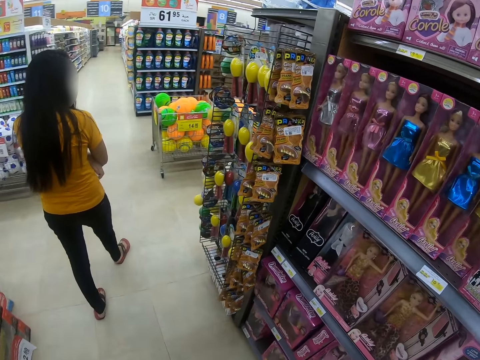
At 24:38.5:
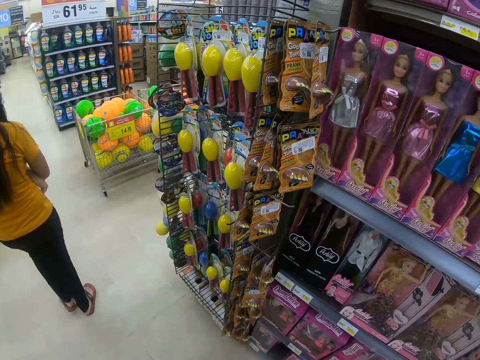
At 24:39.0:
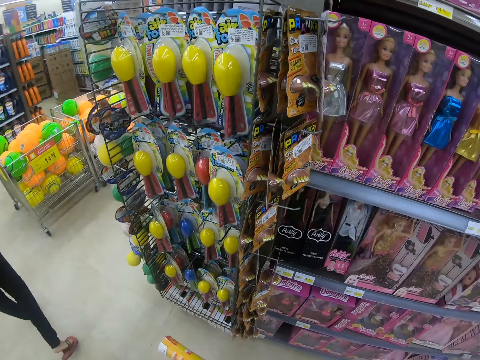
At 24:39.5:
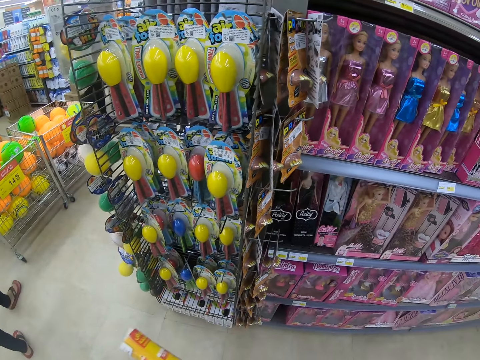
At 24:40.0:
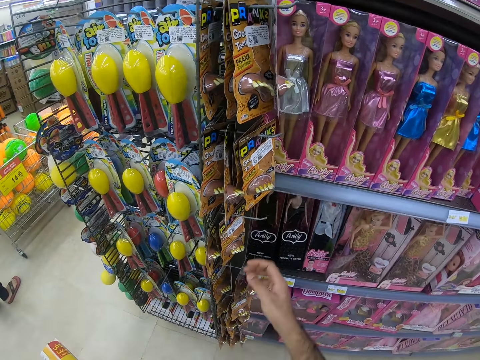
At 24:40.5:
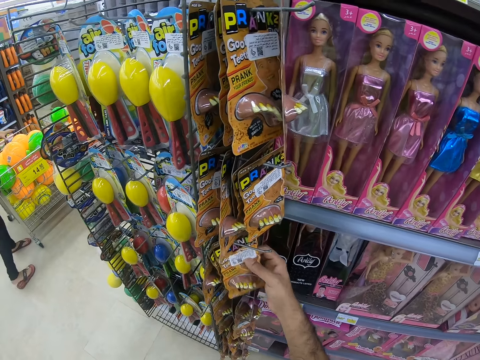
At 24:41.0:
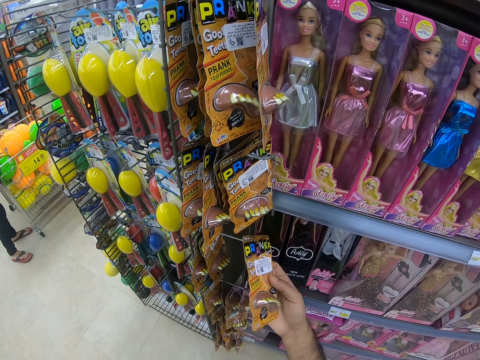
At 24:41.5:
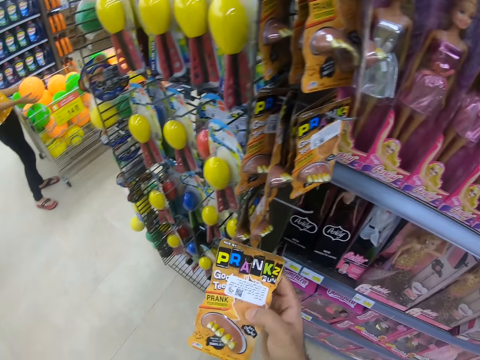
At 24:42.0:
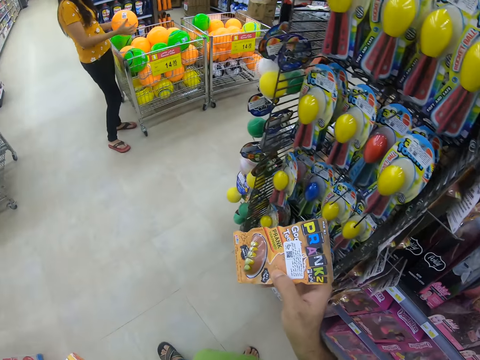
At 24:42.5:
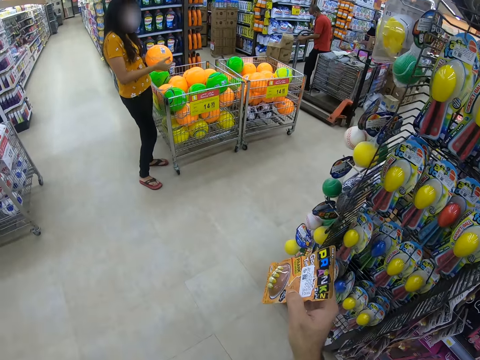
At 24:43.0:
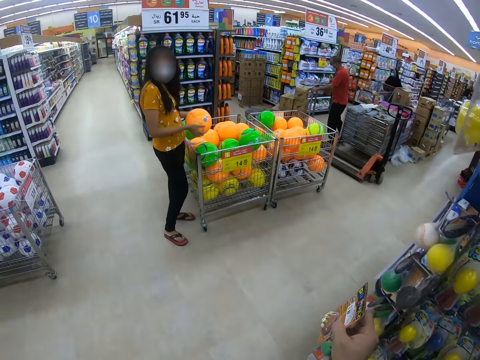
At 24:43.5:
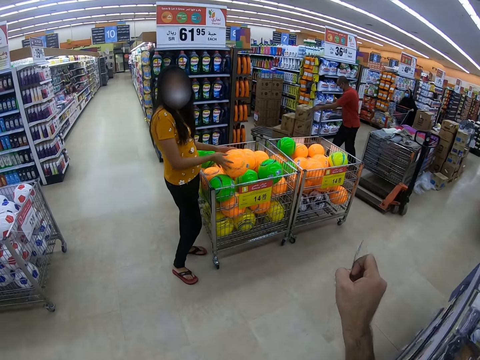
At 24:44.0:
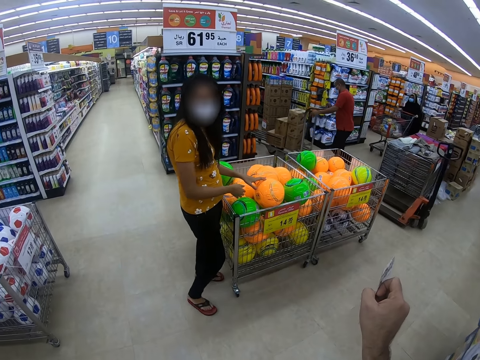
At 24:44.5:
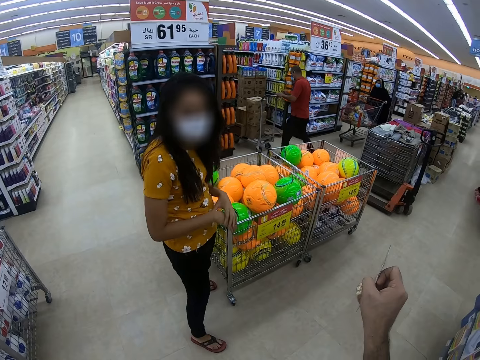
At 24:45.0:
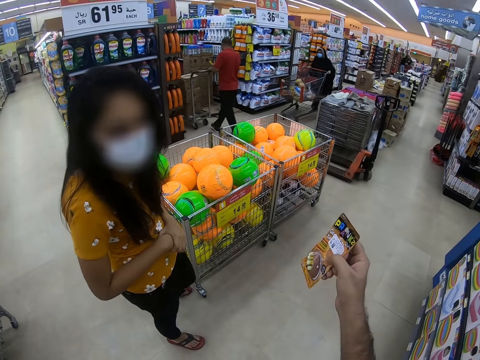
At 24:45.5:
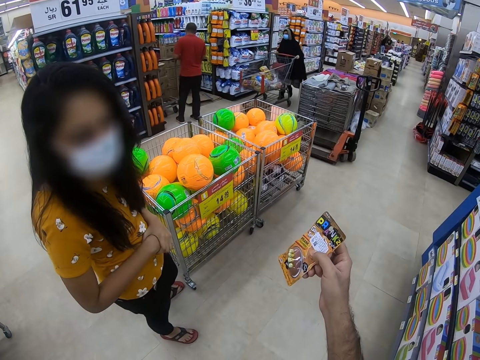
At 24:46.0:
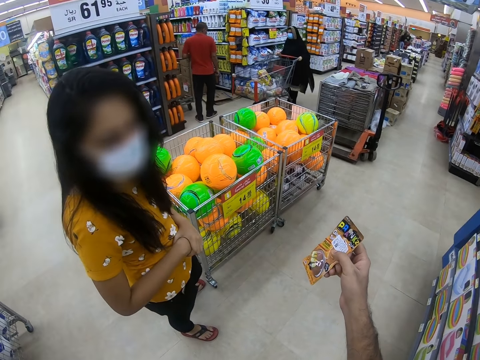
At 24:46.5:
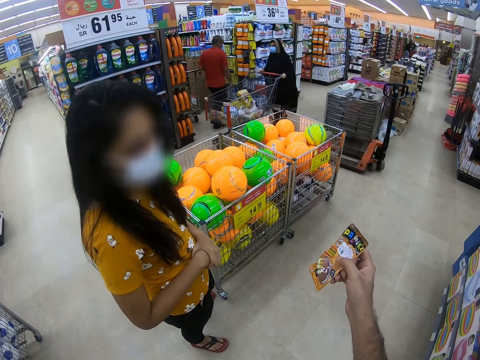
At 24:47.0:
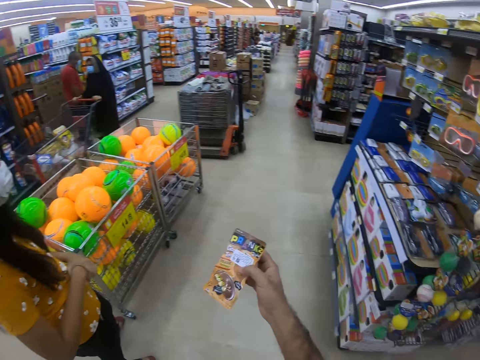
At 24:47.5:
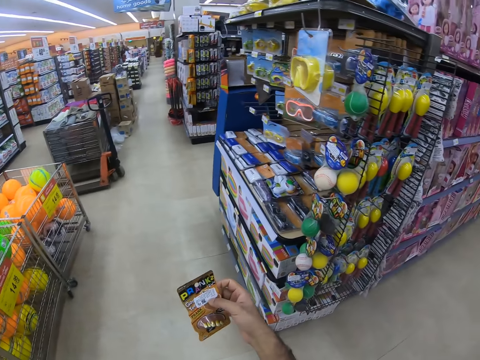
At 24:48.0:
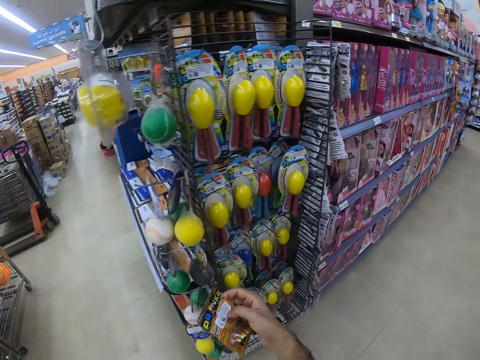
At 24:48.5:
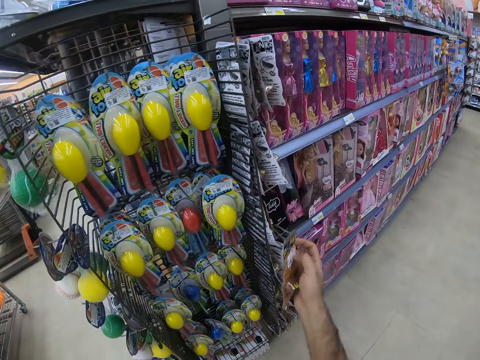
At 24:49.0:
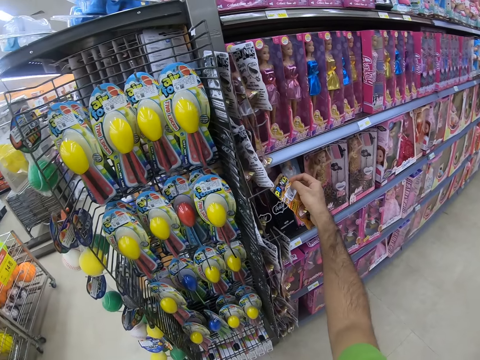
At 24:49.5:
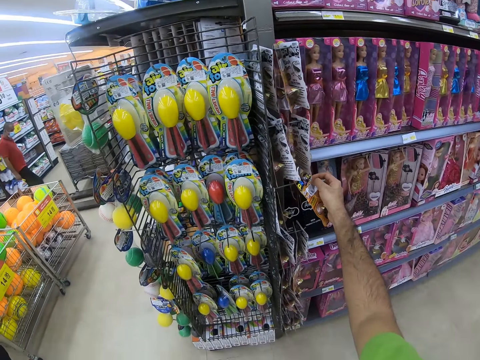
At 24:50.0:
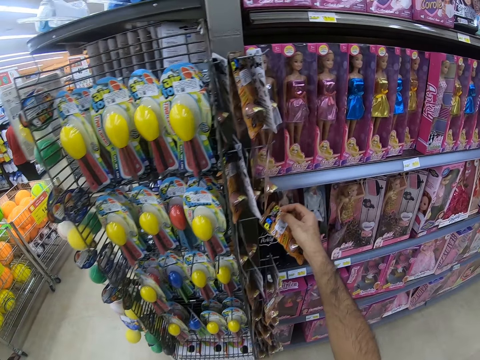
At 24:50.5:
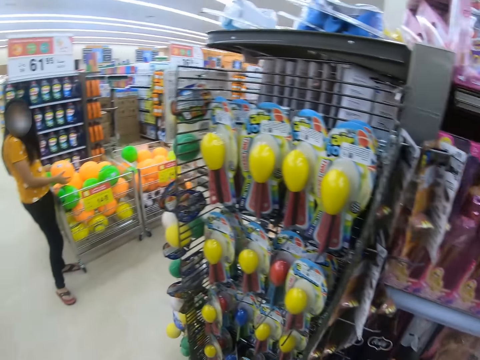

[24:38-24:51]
The camera wearer picks up a sachet of prank teeth on the displays. They walk in a supermarket. A person puts a ball in a trolley. The camera wearer shows the prank teeth to the person. They put the sachet of prank teeth on the shelf.

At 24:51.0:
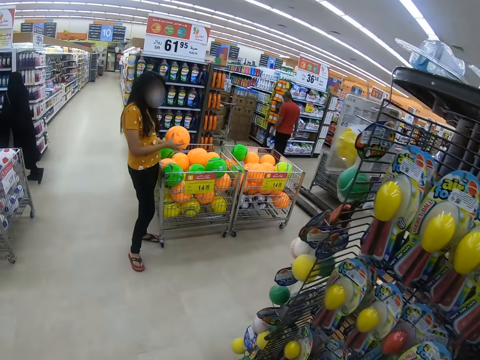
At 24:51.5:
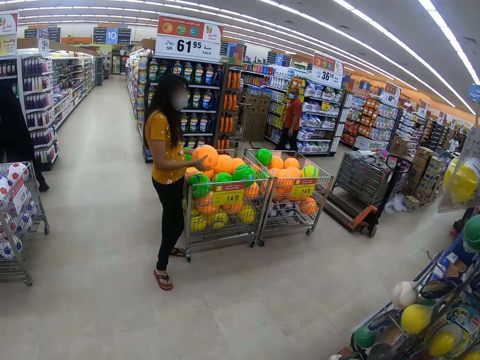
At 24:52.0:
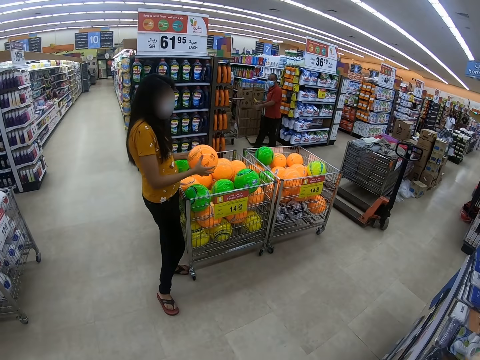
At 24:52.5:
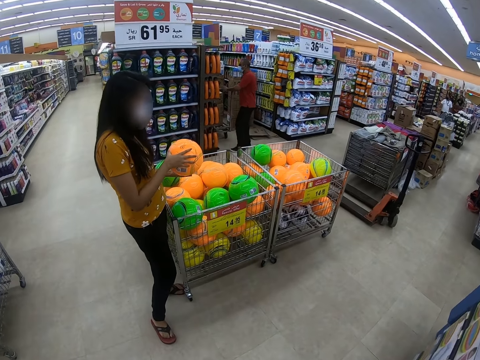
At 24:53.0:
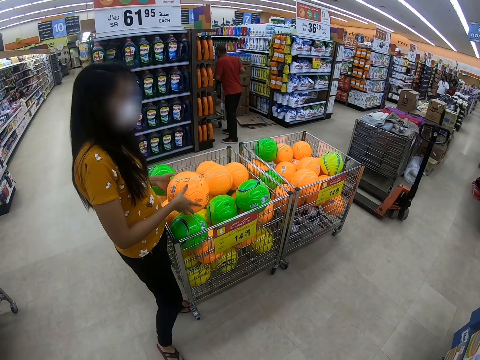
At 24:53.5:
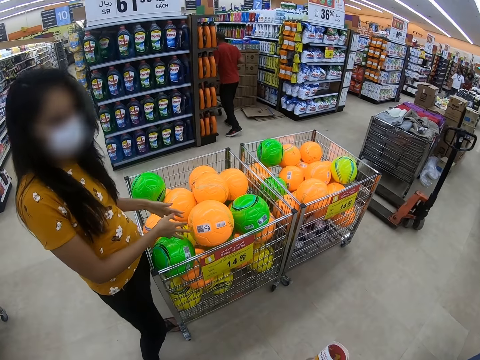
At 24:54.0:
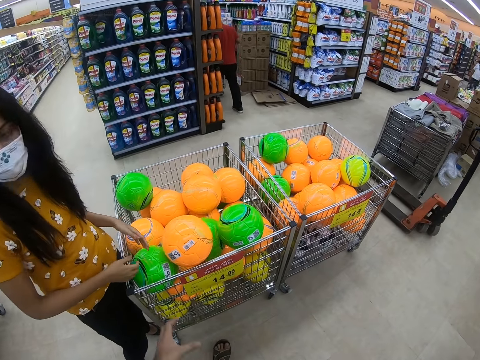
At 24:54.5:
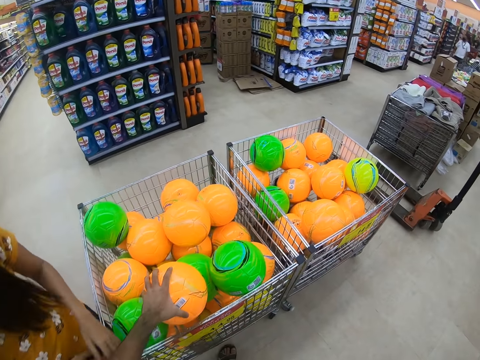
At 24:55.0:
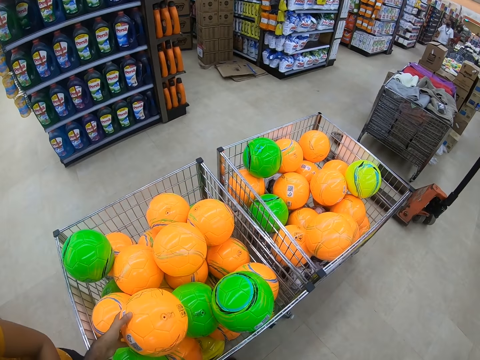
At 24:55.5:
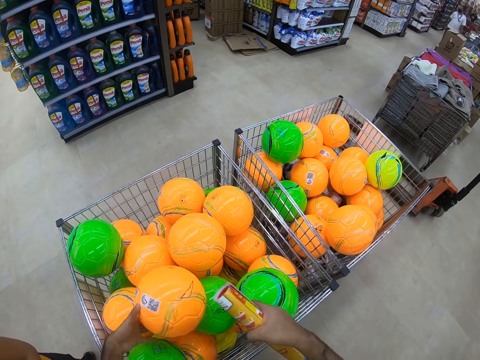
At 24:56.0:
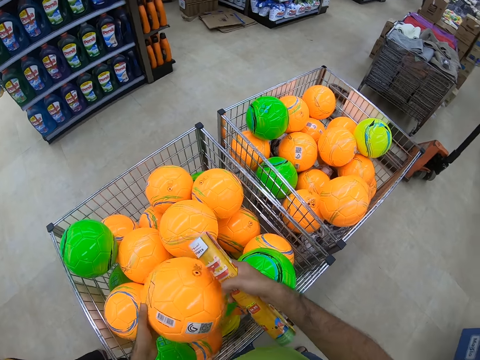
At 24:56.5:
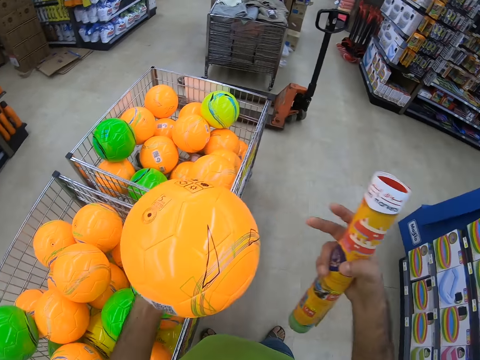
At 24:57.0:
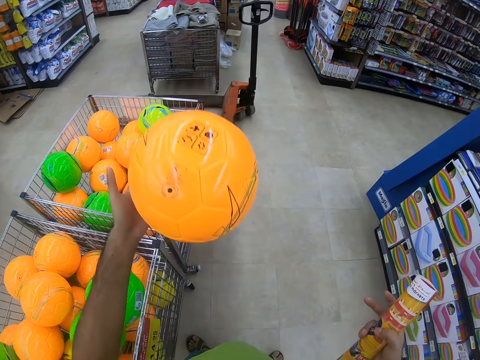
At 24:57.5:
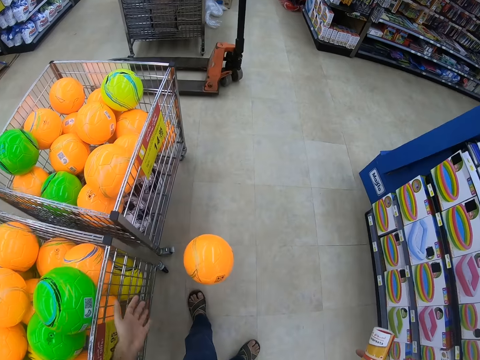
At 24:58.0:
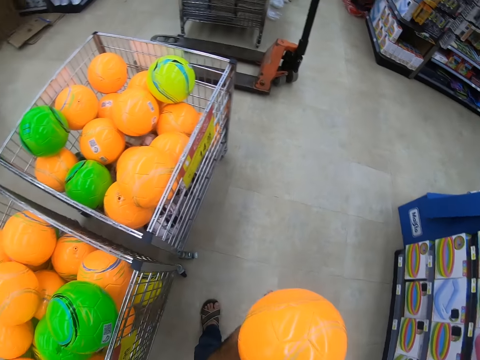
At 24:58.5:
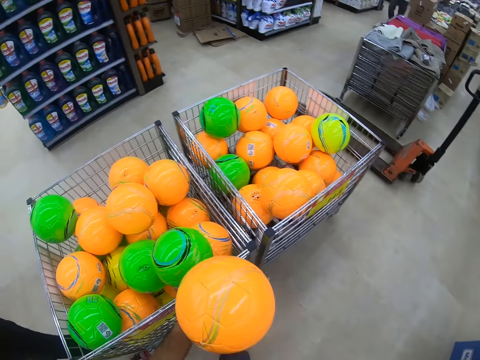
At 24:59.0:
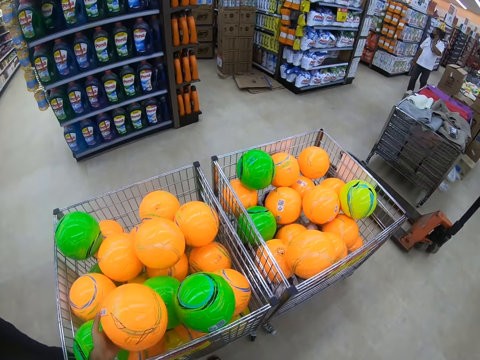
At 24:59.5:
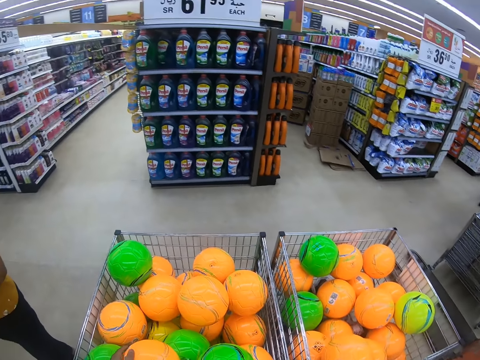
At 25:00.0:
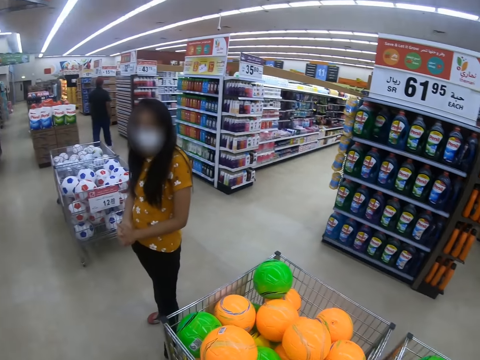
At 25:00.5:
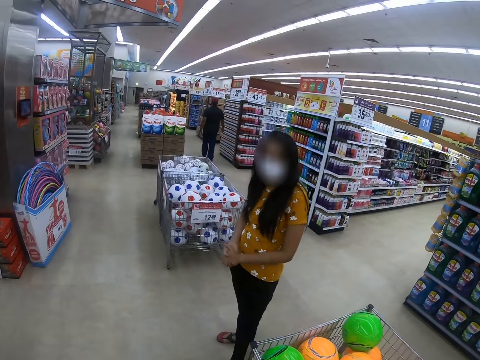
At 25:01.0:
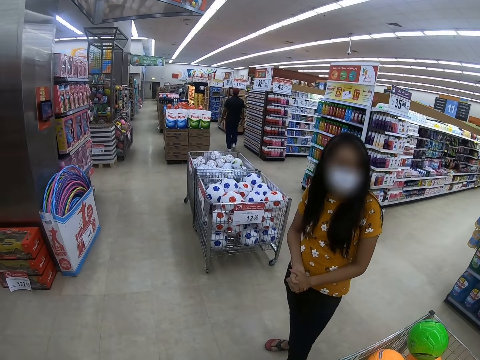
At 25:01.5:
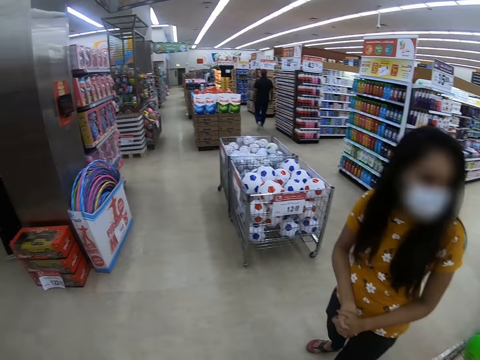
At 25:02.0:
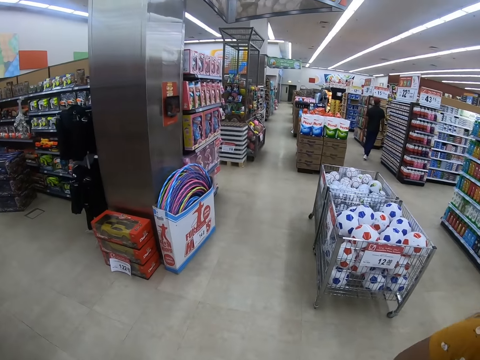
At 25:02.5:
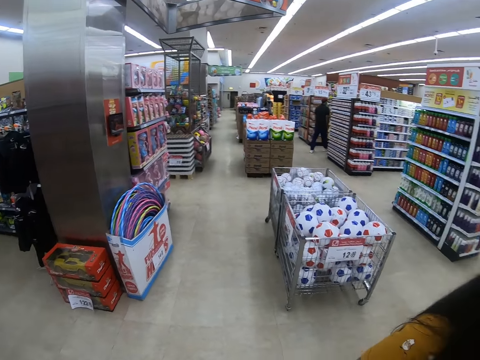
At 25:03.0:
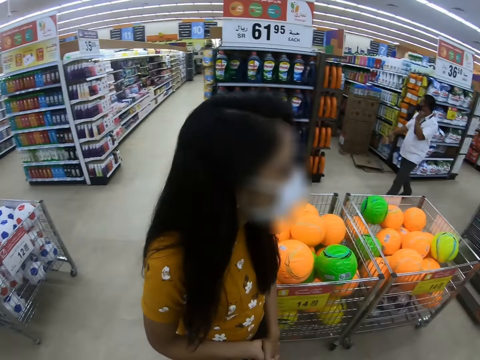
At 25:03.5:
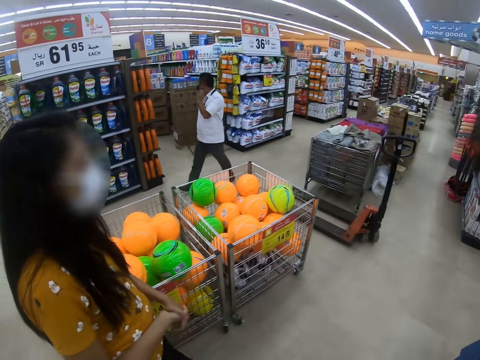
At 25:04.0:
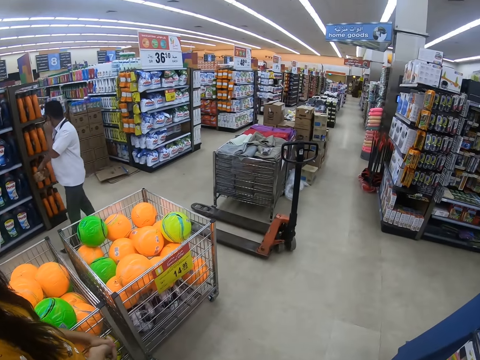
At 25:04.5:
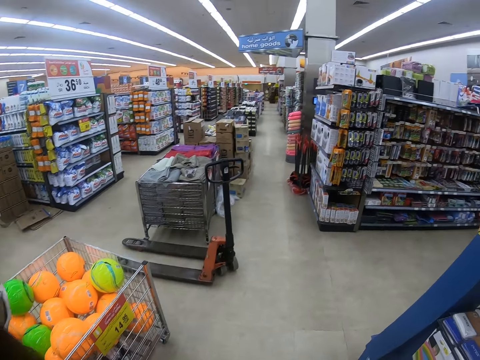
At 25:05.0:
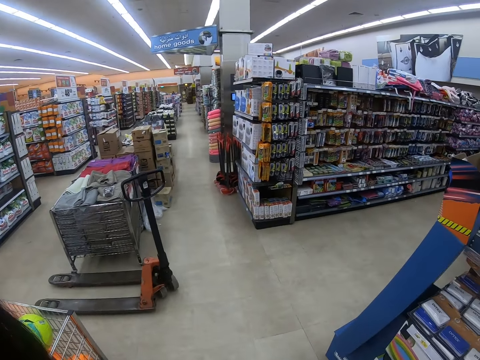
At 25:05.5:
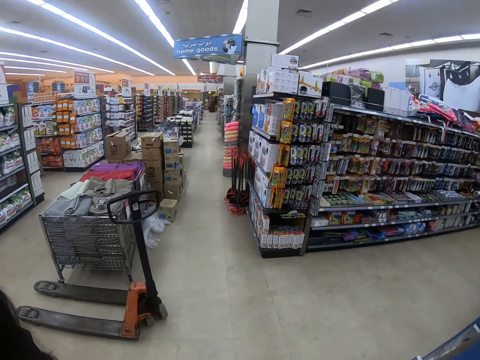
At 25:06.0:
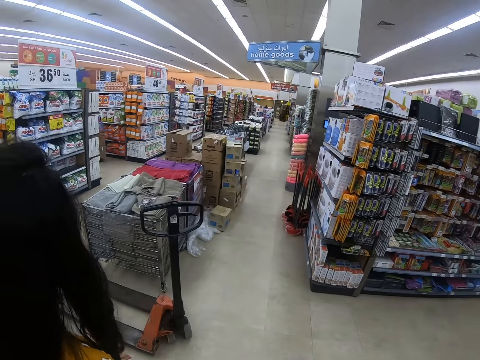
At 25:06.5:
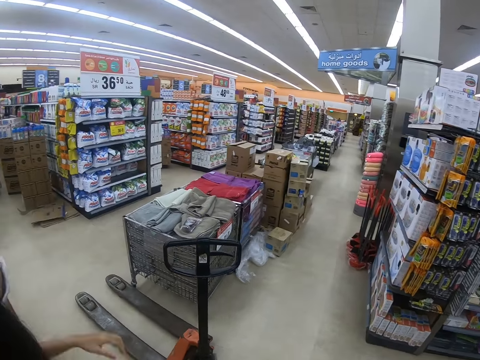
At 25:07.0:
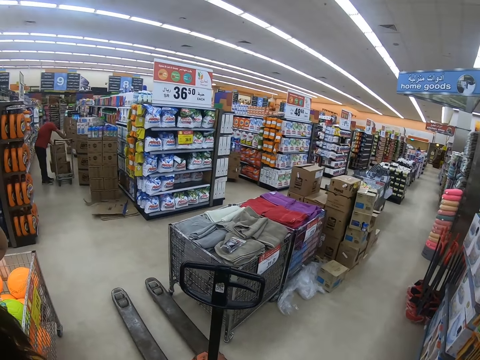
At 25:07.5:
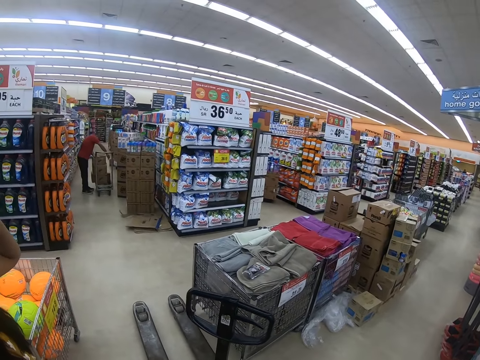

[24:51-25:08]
A woman holds a ball. The woman picks up a ball in a trolley and puts the ball in the trolley. The camera wearer picks up a ball in the trolley. They hit the ball on the floor, bounce the ball, put the ball in the trolley, return the ball from the displays, look around, turn around the supermarket, and walk in the supermarket.
